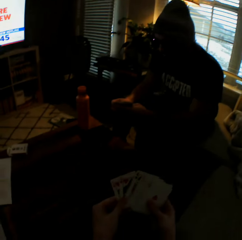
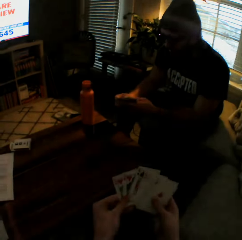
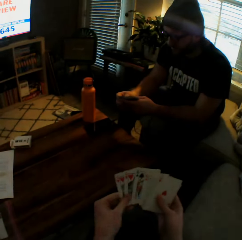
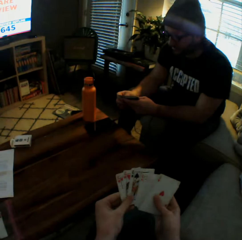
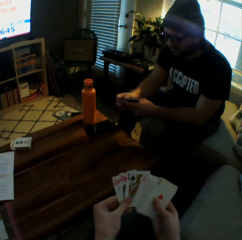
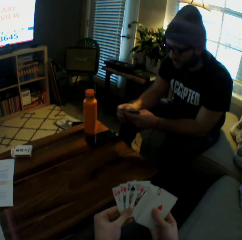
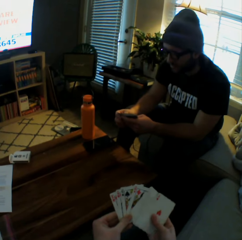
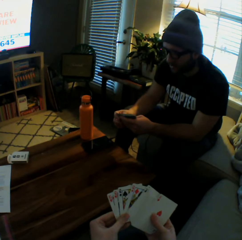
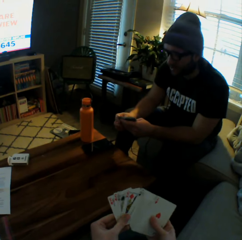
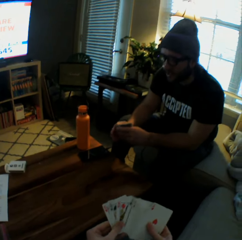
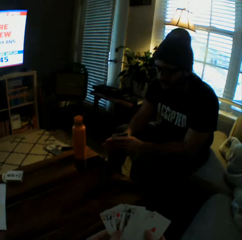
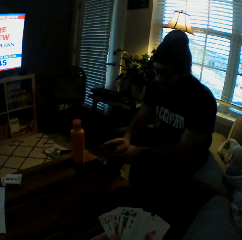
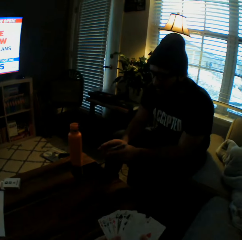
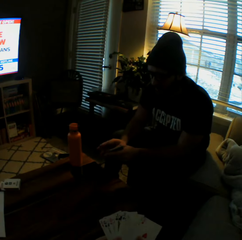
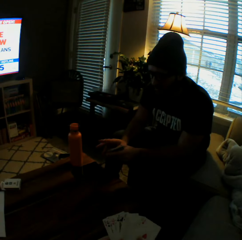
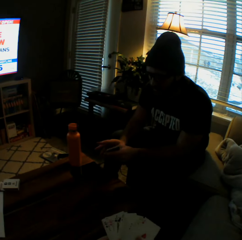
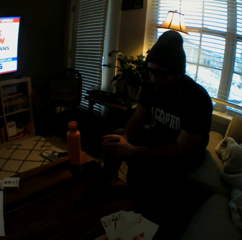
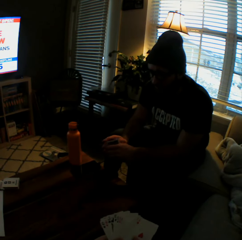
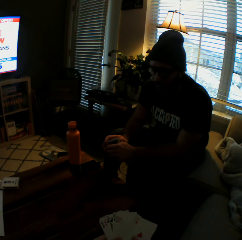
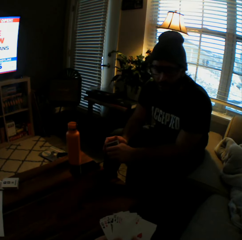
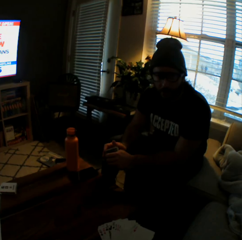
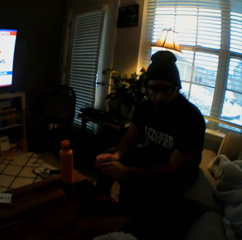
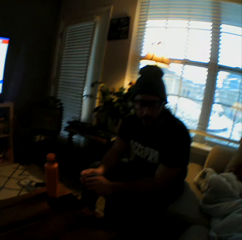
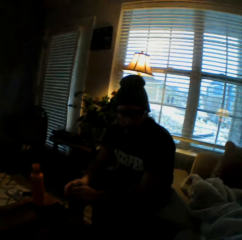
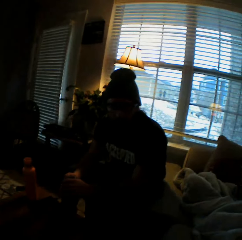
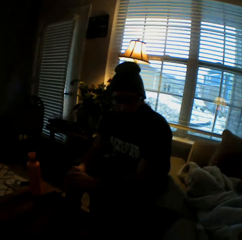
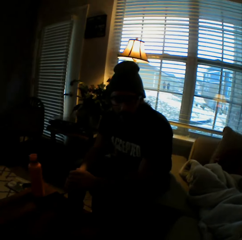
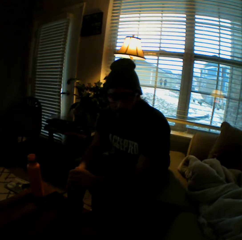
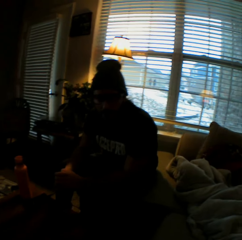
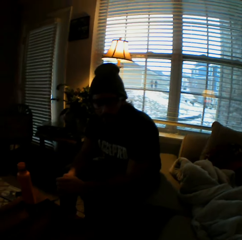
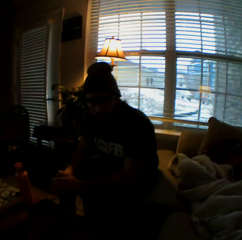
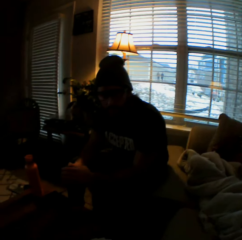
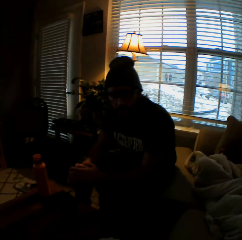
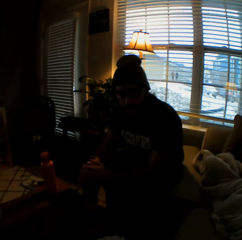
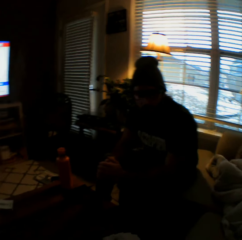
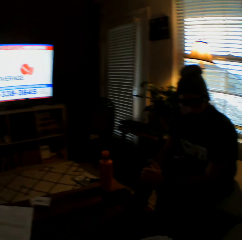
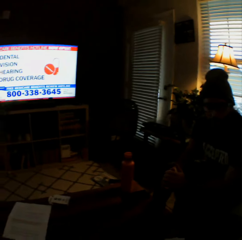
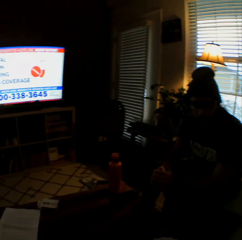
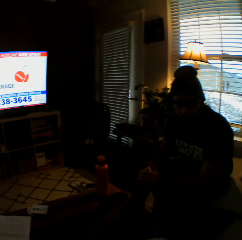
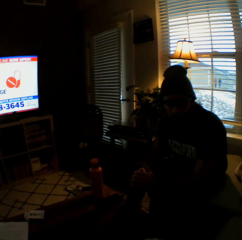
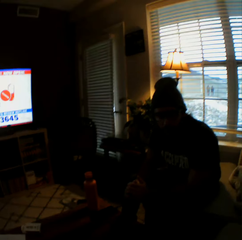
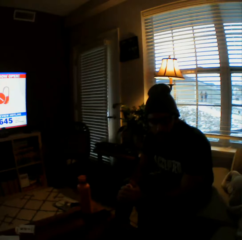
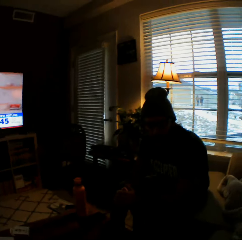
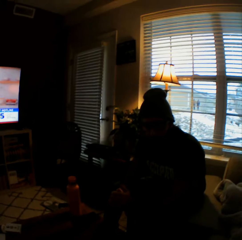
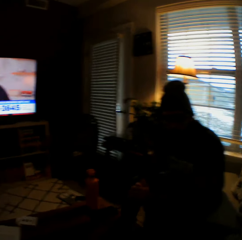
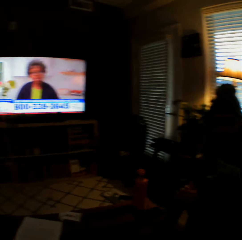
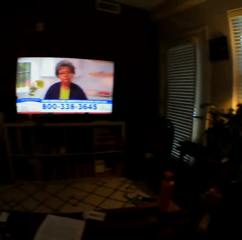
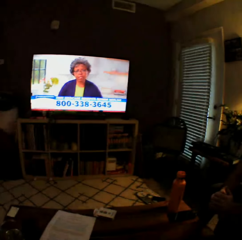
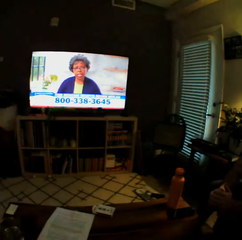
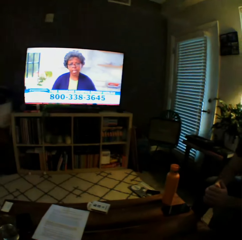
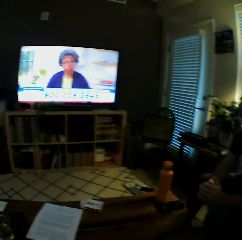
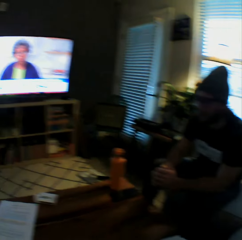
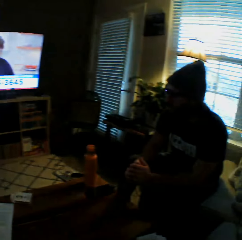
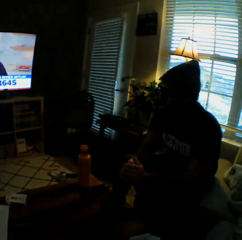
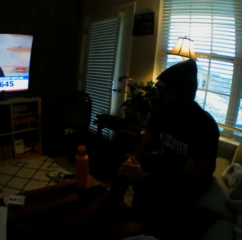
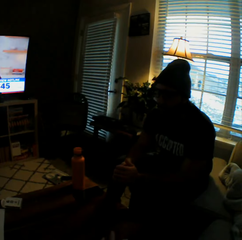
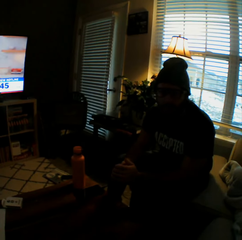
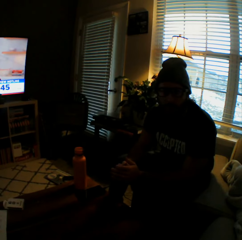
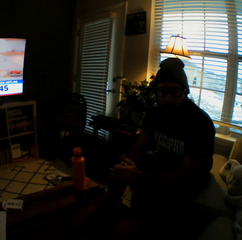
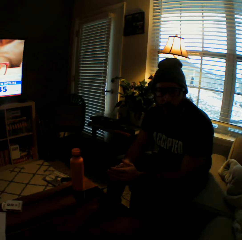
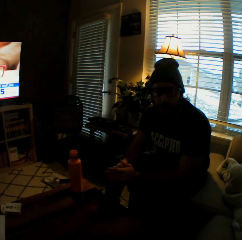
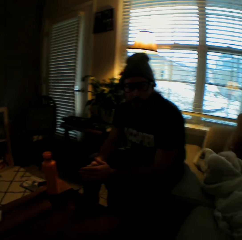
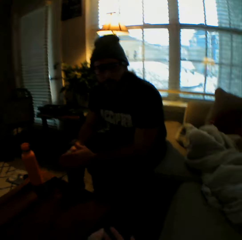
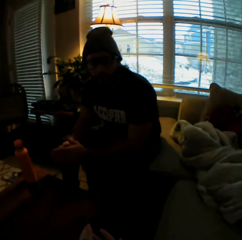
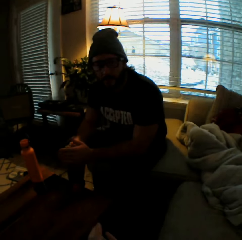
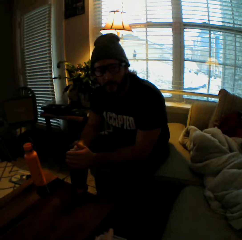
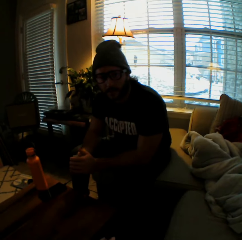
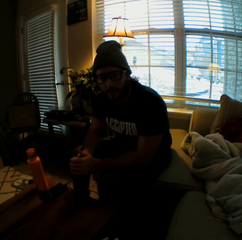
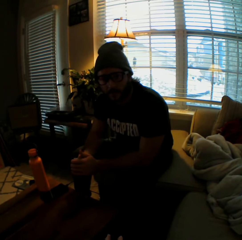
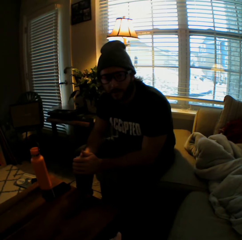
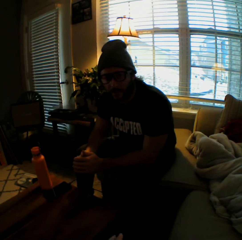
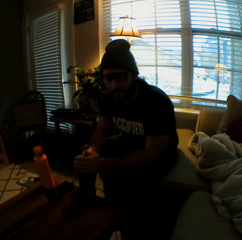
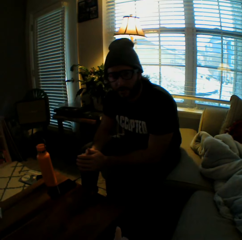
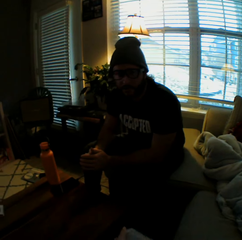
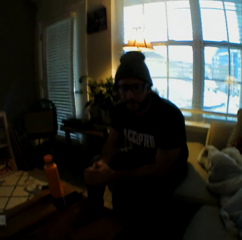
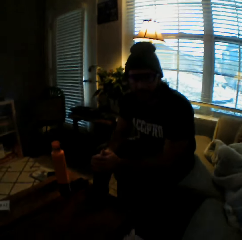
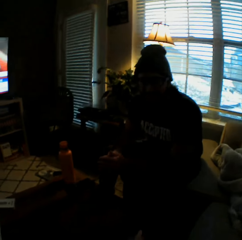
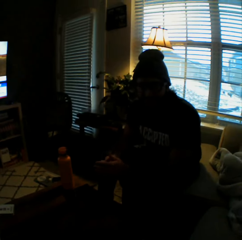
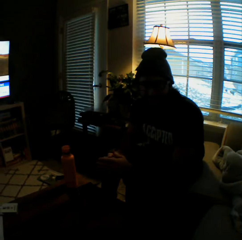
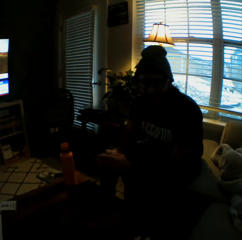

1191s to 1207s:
The man arranges the cards in his hands. The camera wearer arranges the cards in her hands. She interacts with the man.

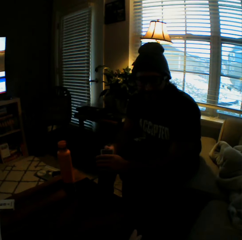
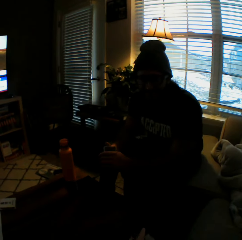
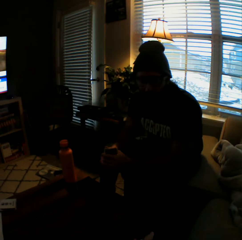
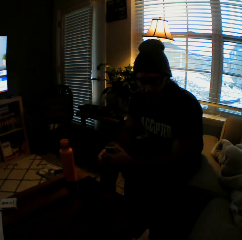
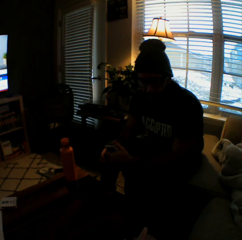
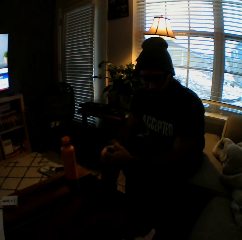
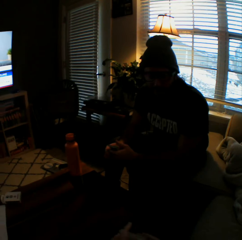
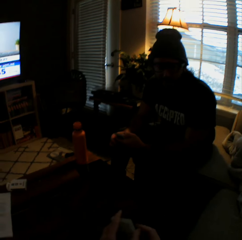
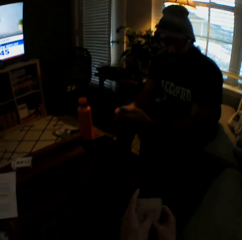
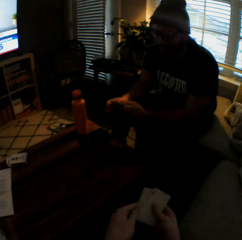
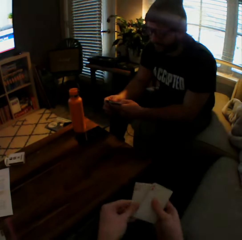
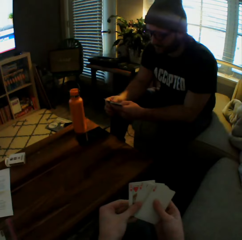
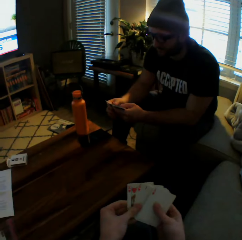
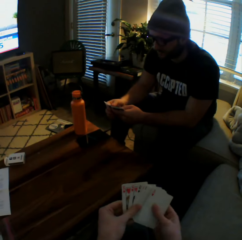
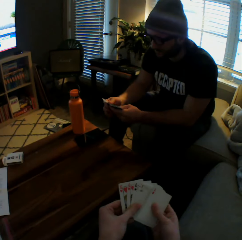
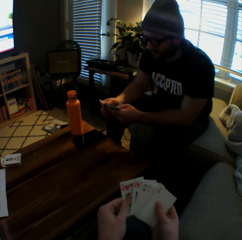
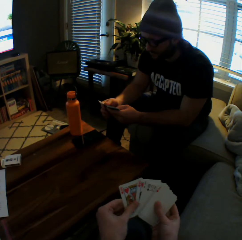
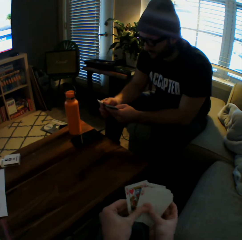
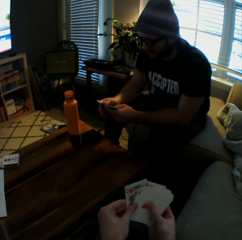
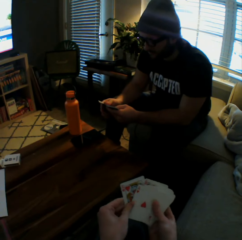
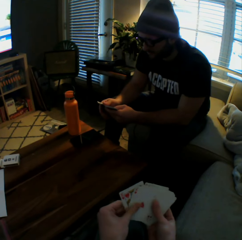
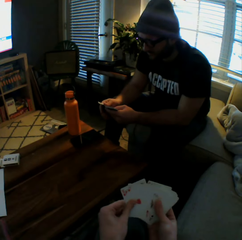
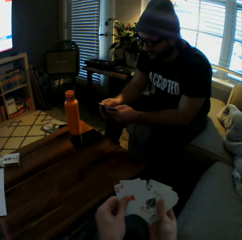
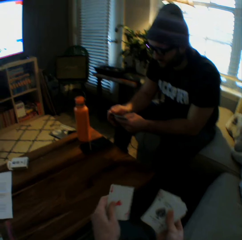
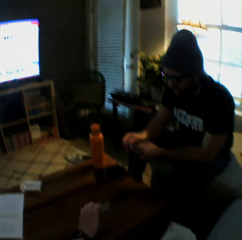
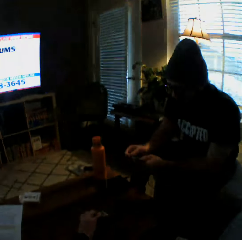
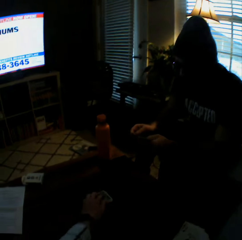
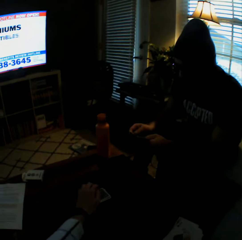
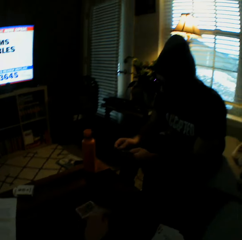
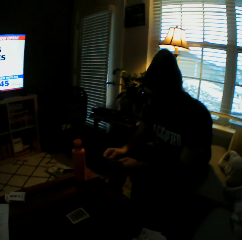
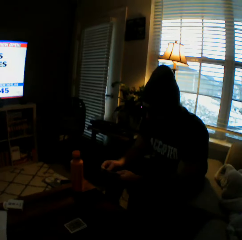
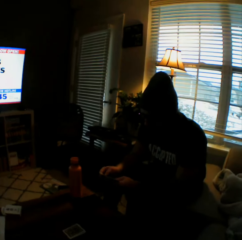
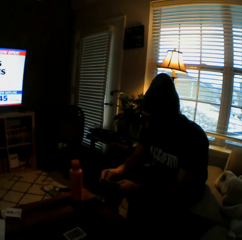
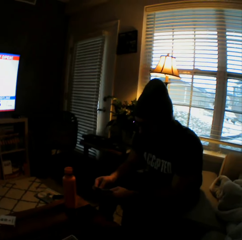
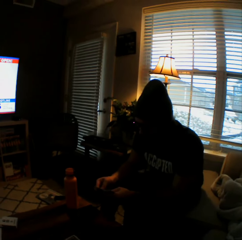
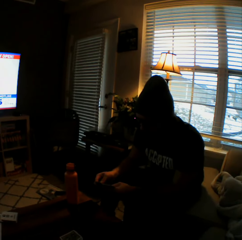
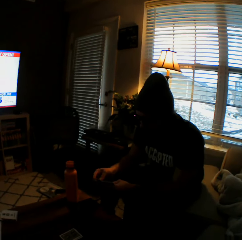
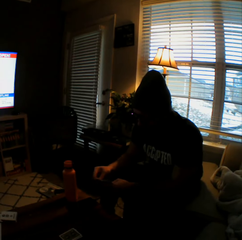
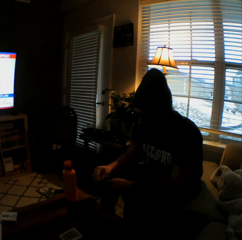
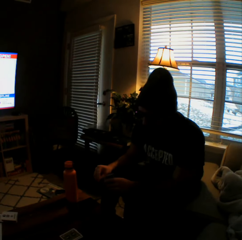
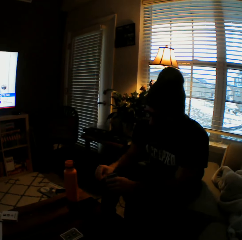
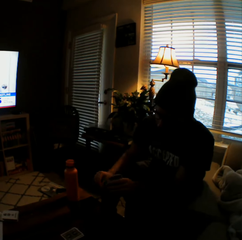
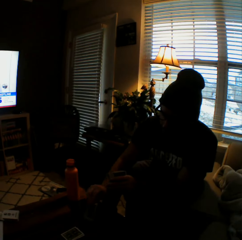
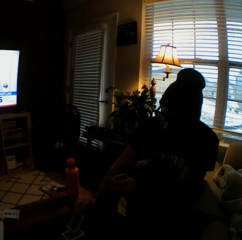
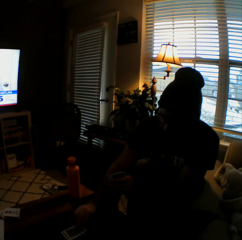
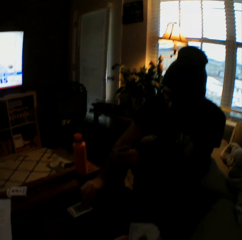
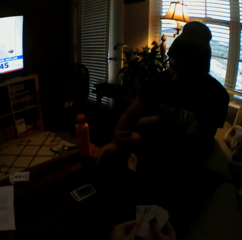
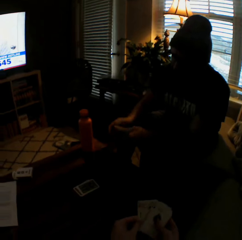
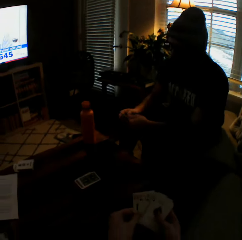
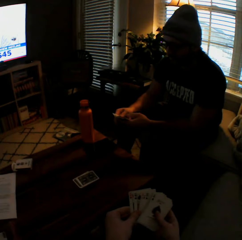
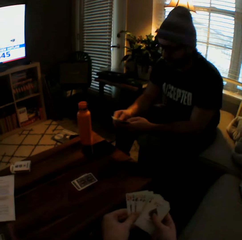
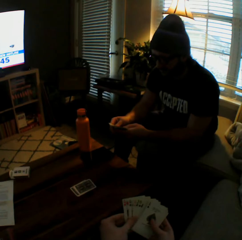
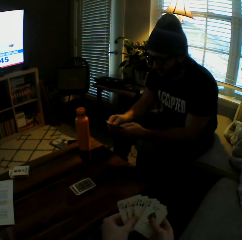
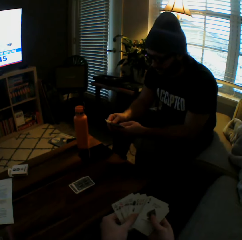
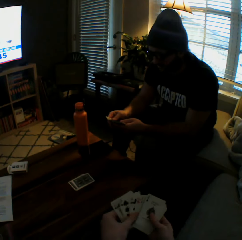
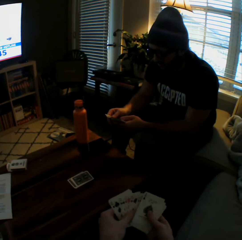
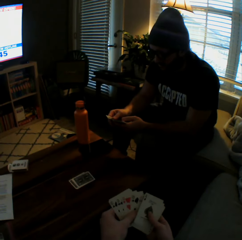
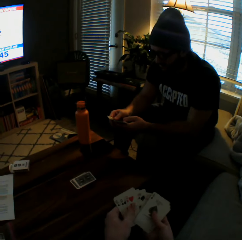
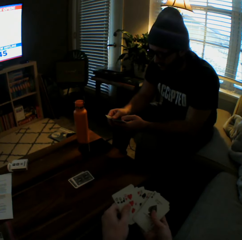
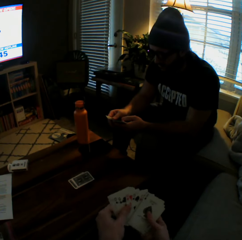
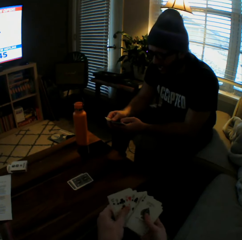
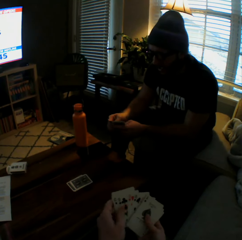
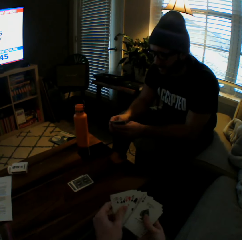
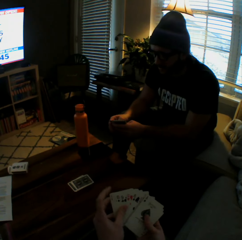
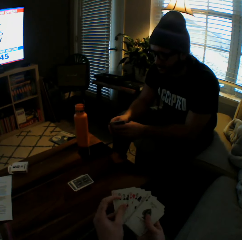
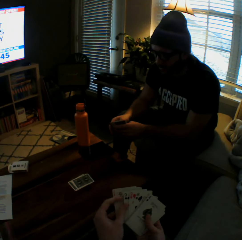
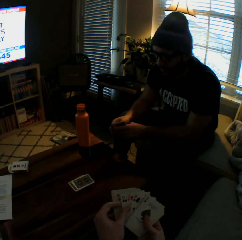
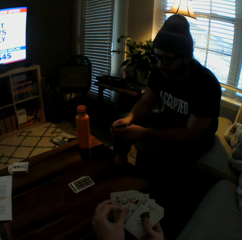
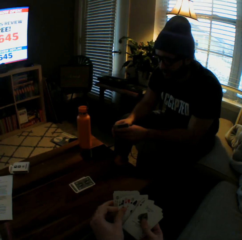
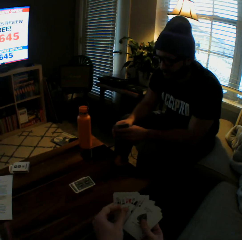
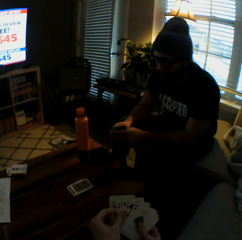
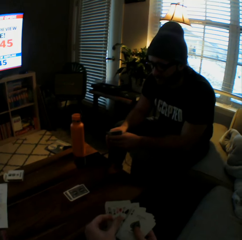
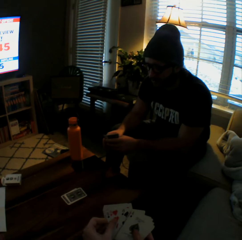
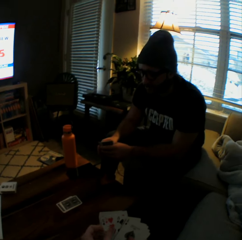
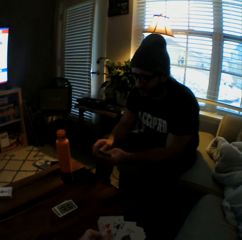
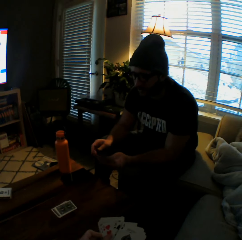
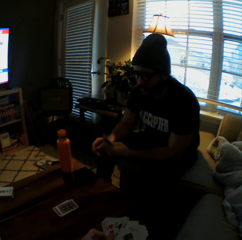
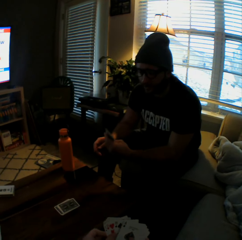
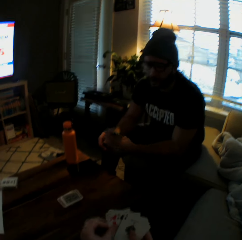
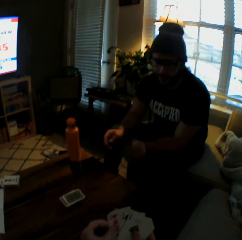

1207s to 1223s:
The camera wearer plays a card game with the man. She drops two cards on the table with her left hand. The man drops a card on the table with his right hand. The camera wearer arranges the cards in her hands.
